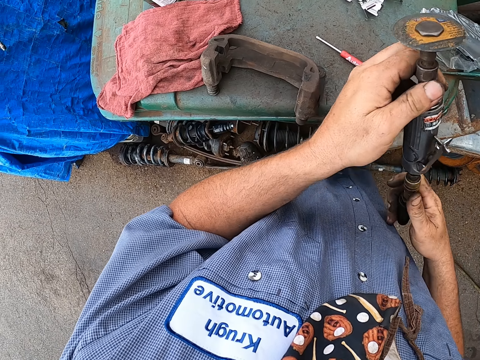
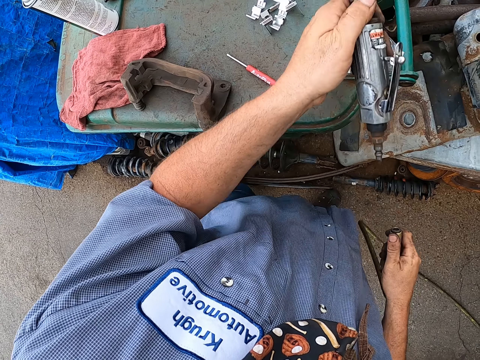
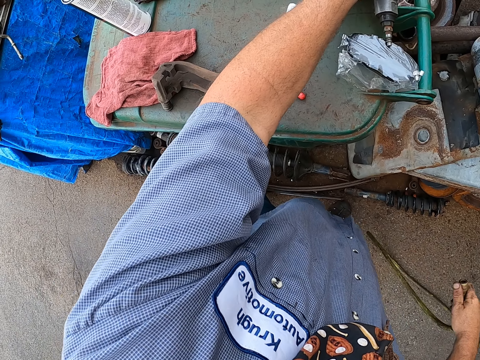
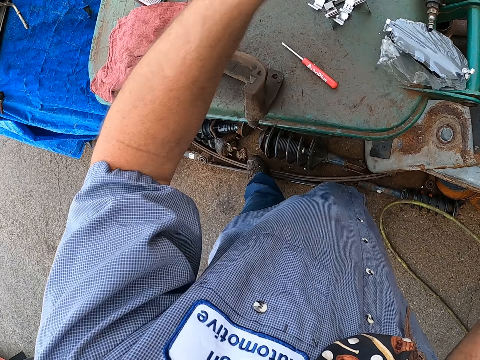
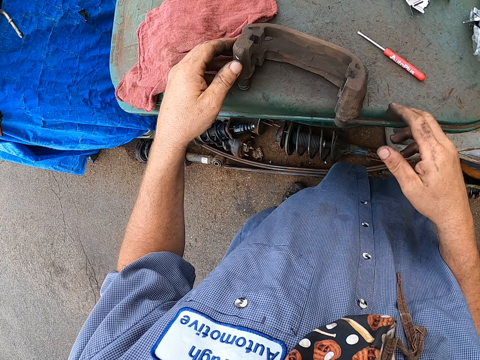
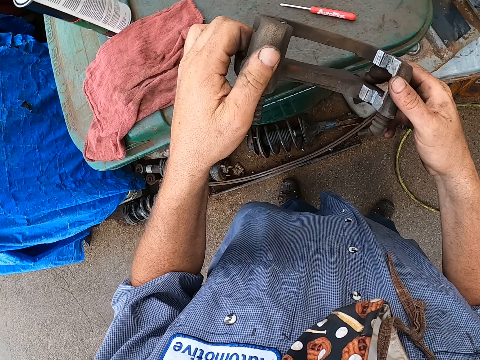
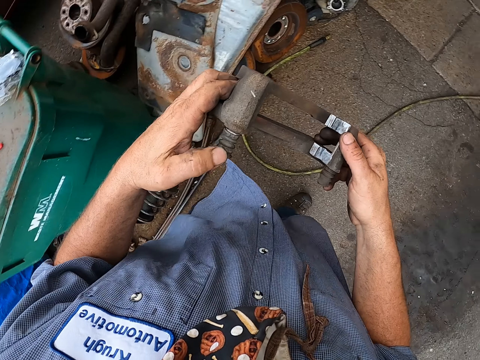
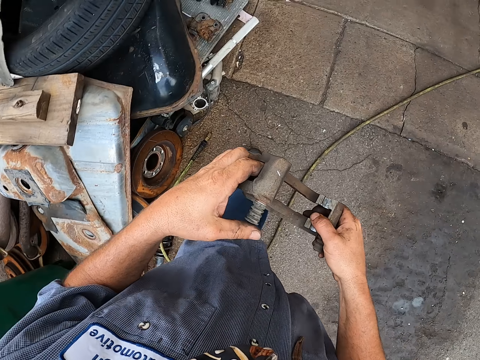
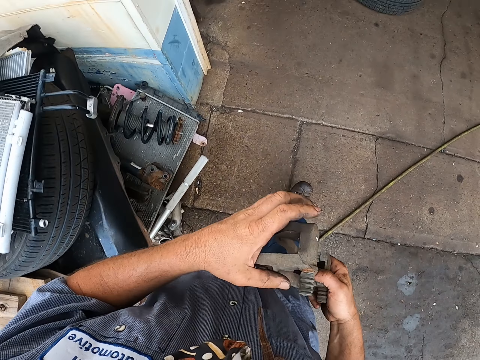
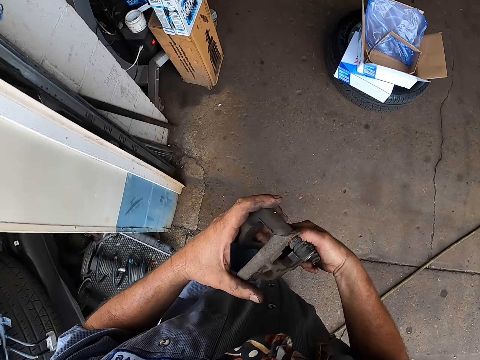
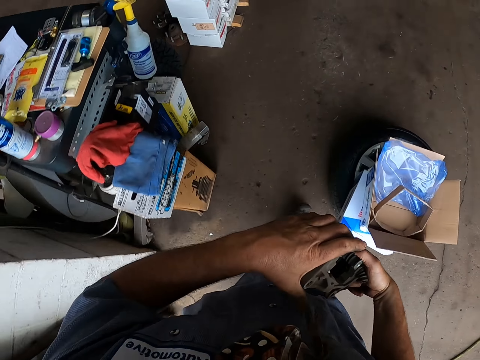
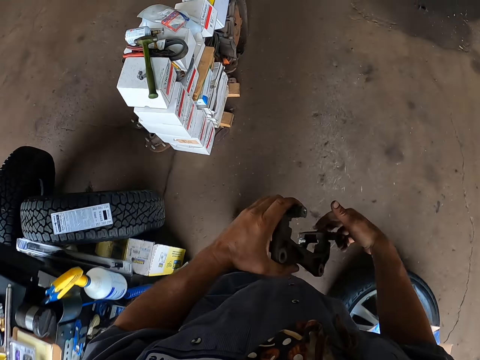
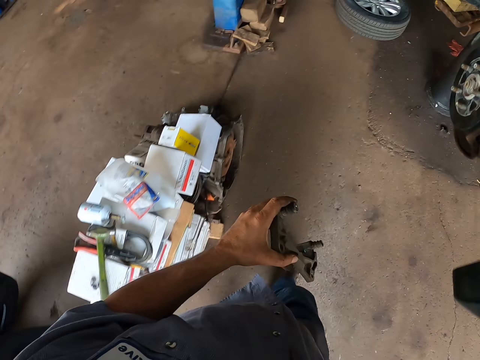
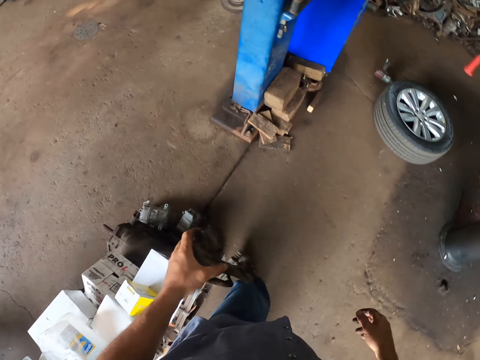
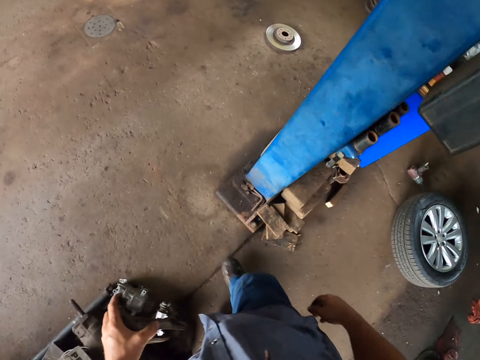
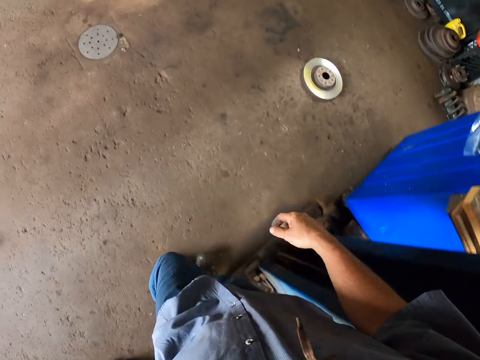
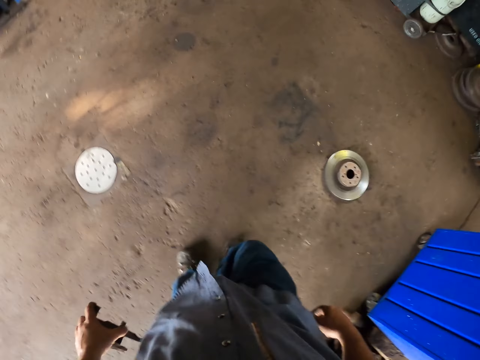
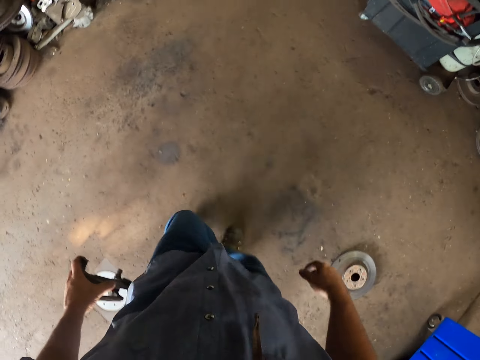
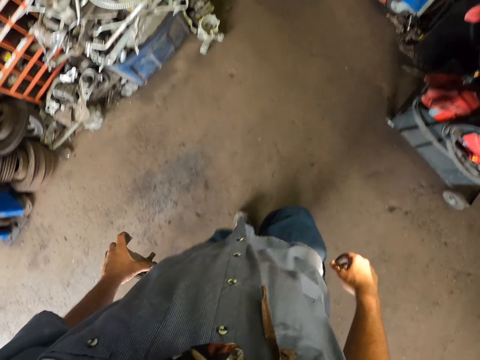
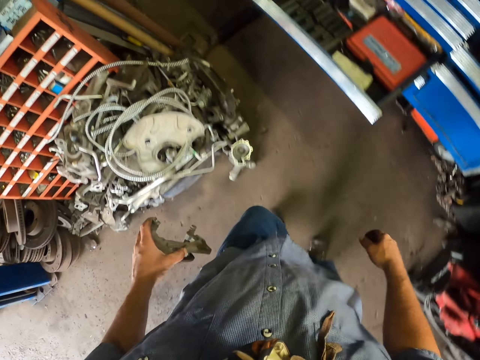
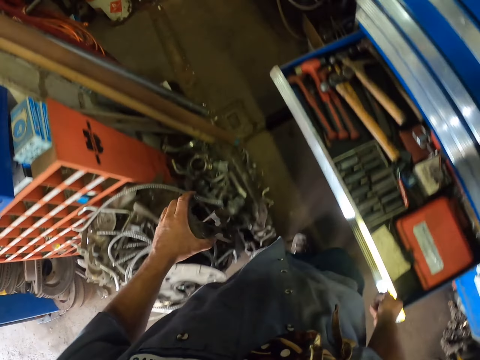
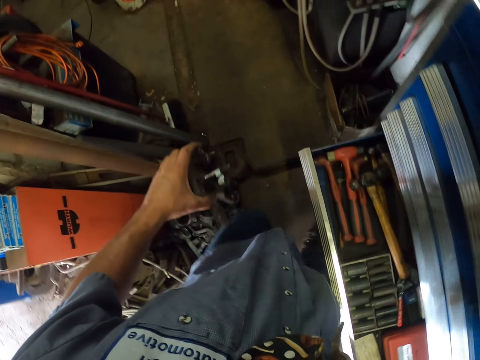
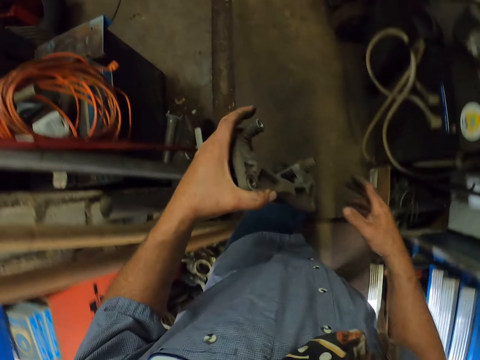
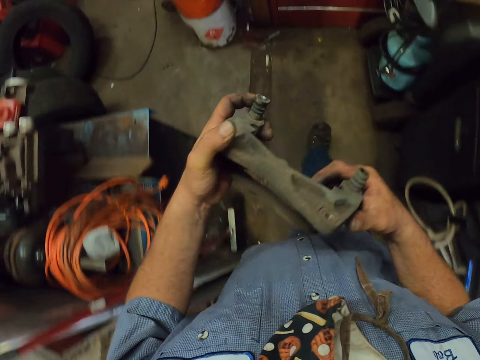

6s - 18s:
The camera wearer removes the hand grinder from the wire. They put the hand grinder on the dustbin or table. They drop the wire on the ground and pick up a brake pad. They carry the brake caliper to the garage clamp. They walk in the garage.

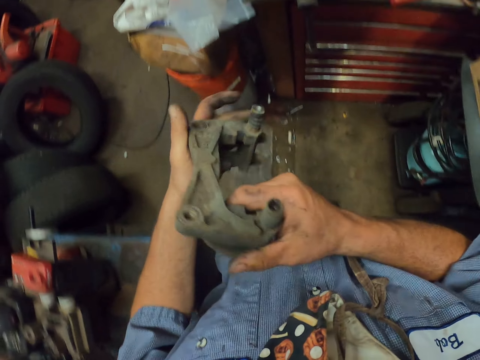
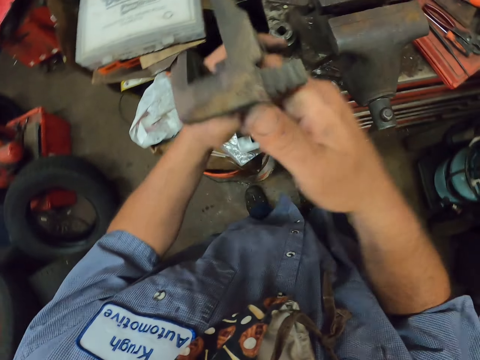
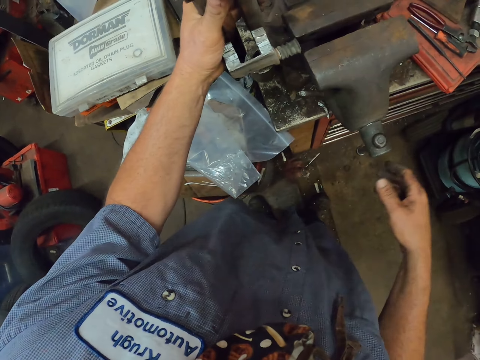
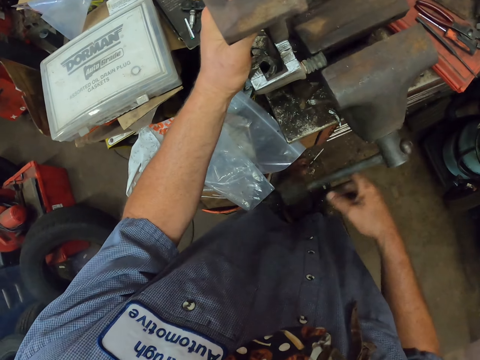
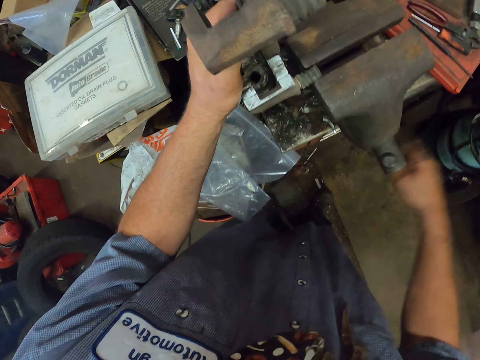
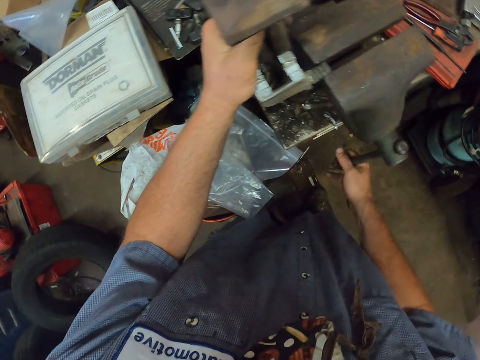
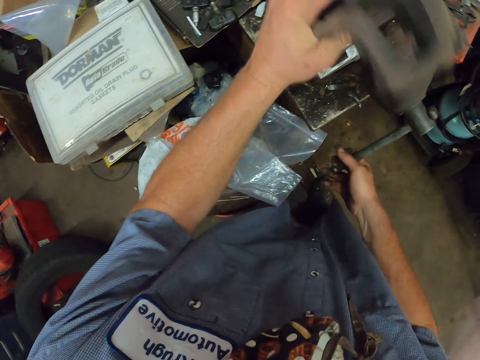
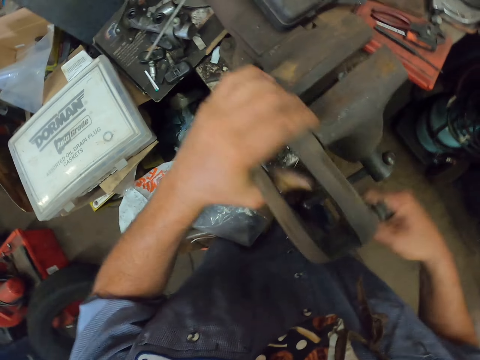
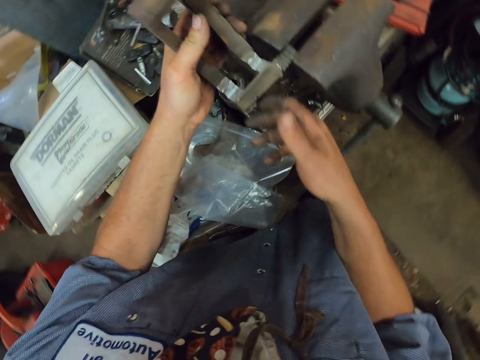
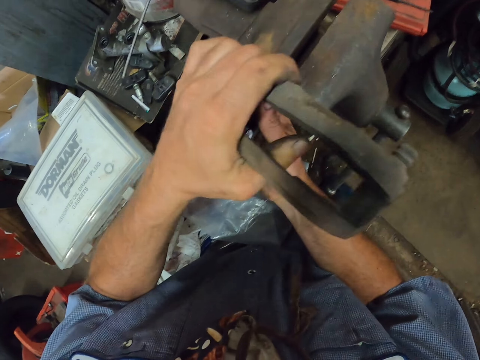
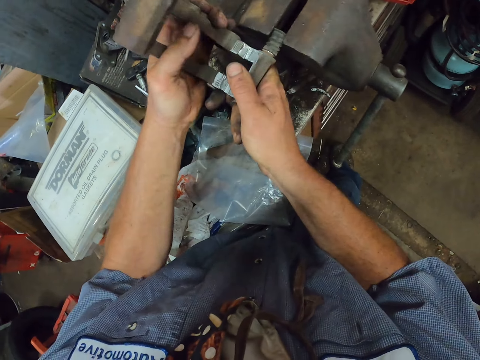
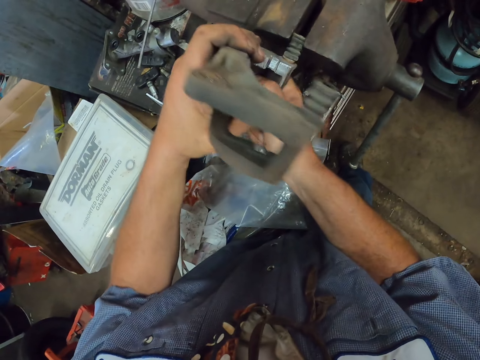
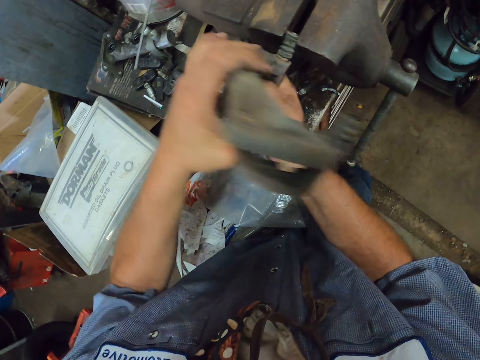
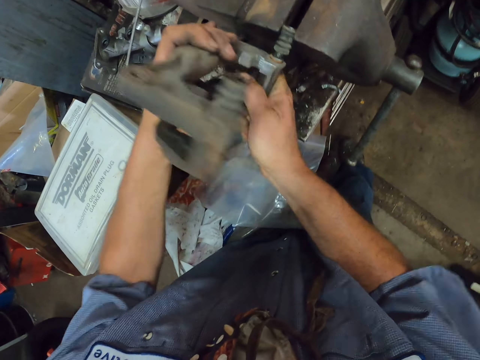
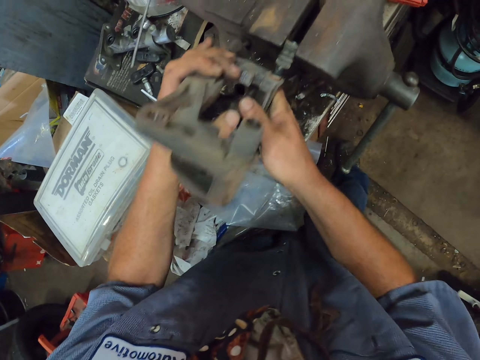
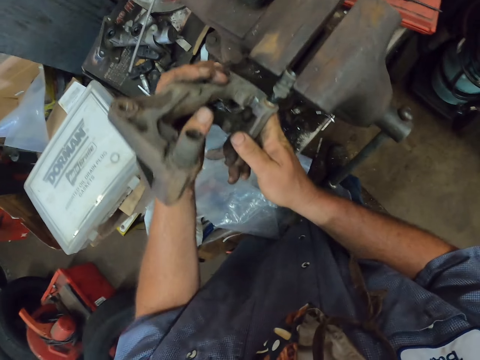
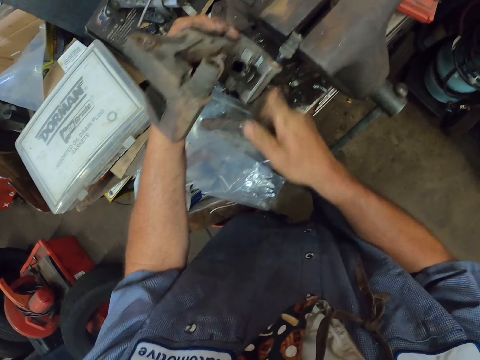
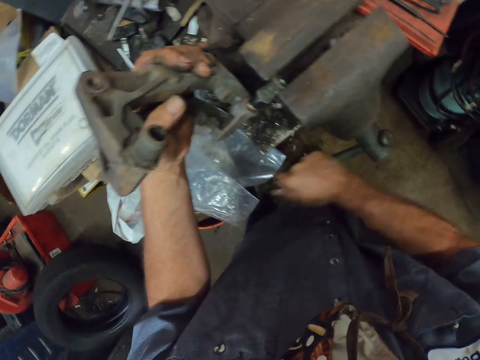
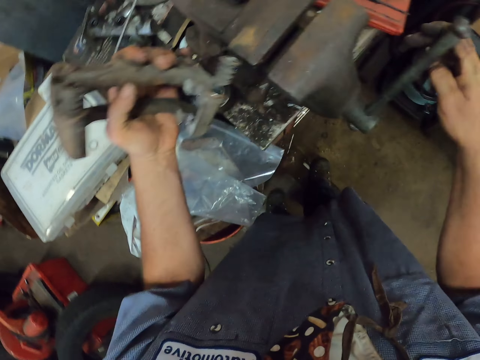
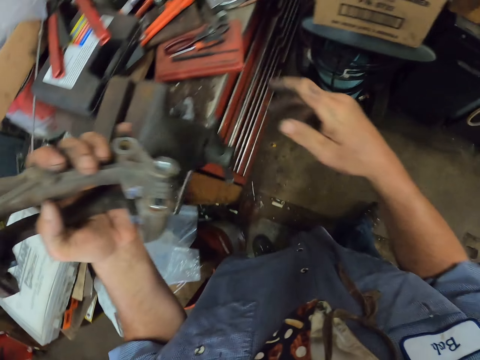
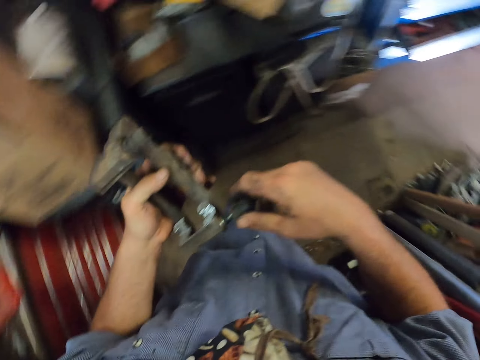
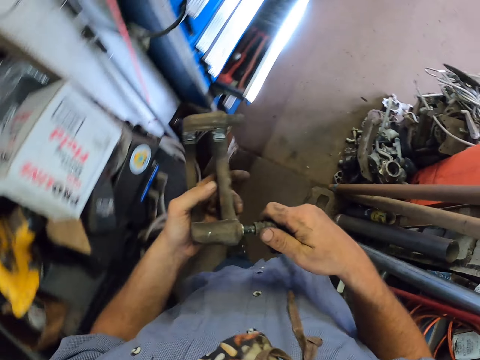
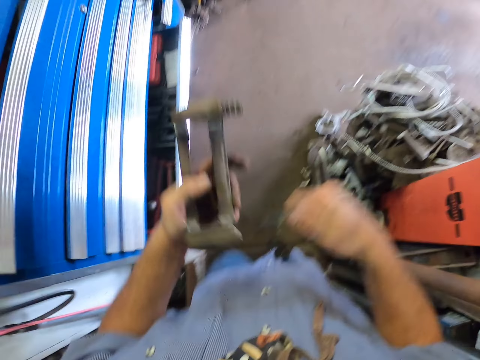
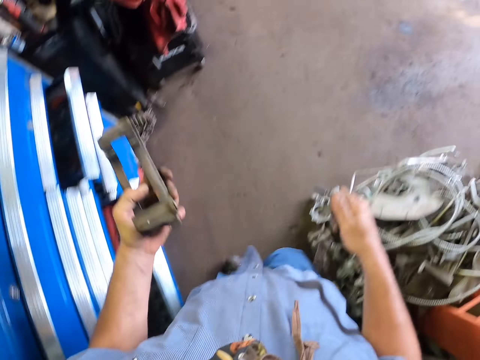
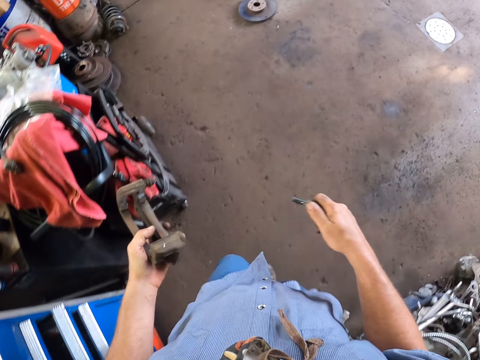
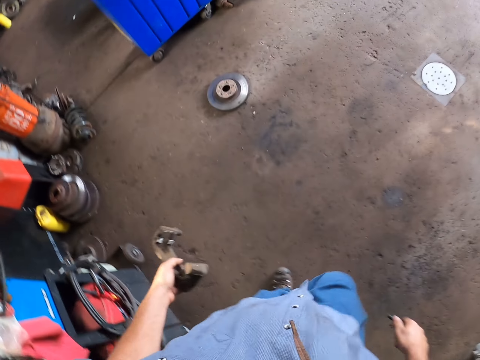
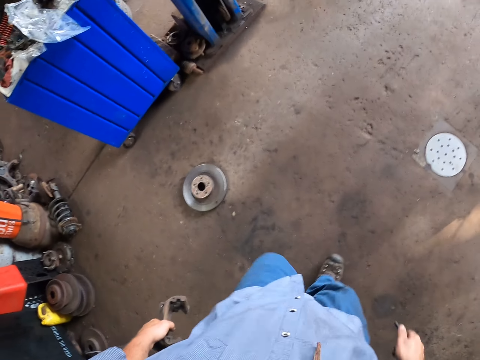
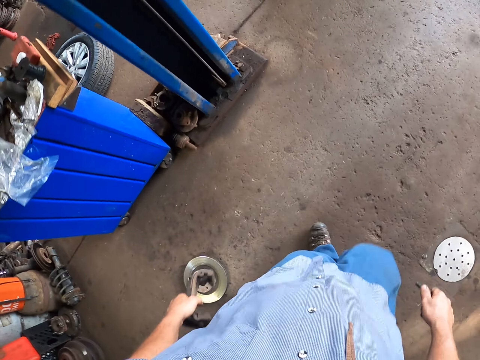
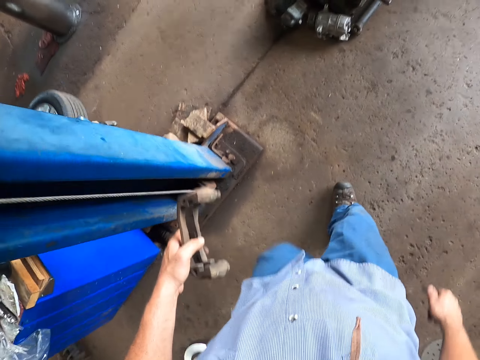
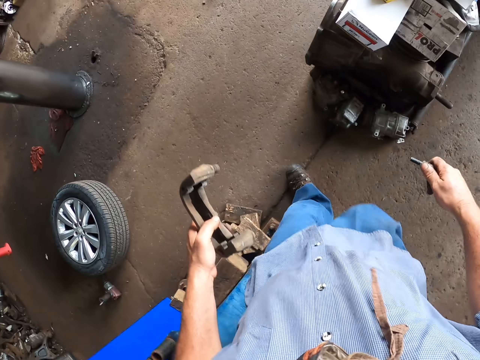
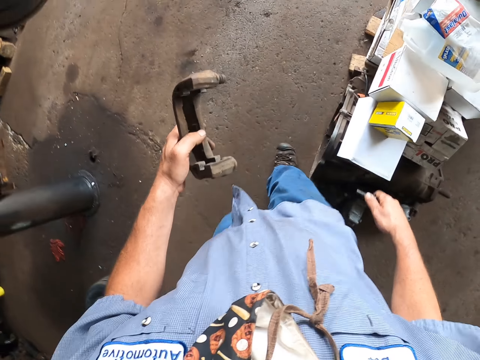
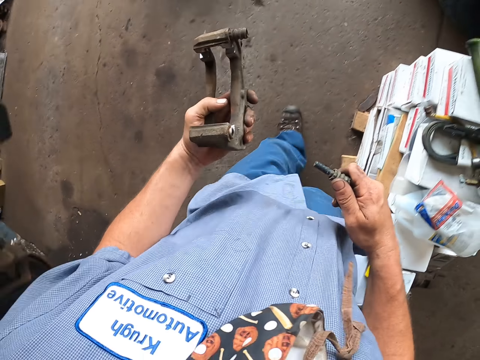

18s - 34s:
The camera wearer turns the brake pad in the hands. They put the brake caliper in the garage clamp tool. They turn the clamp handle. They tighten the garage clamp tool. They turn the brake pad on the clamp. They remove the caliper bushing. They turn the clamp handle. They remove the brake pad from the clamp. They loosen the garage clamp tool. They walk in the garage. They remove a bolt on the brake pad.
